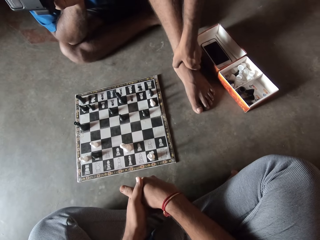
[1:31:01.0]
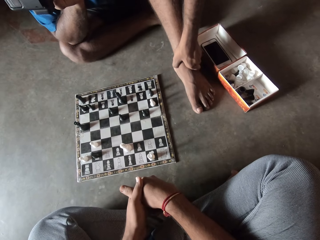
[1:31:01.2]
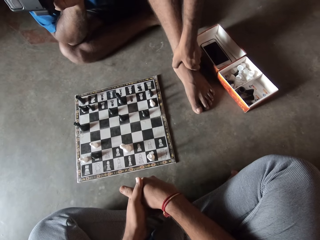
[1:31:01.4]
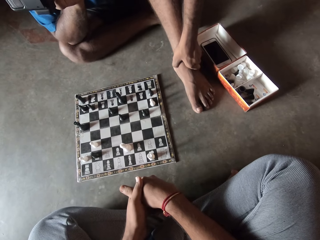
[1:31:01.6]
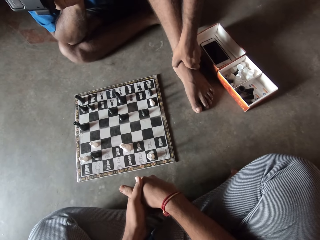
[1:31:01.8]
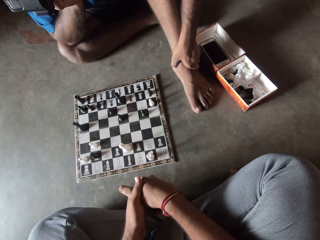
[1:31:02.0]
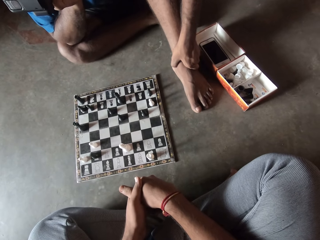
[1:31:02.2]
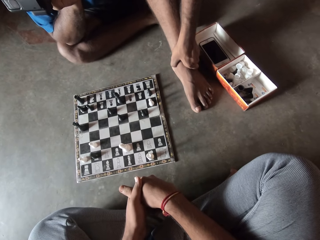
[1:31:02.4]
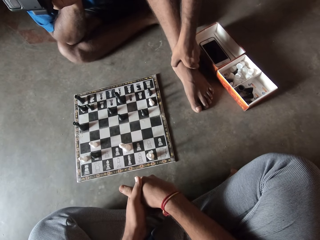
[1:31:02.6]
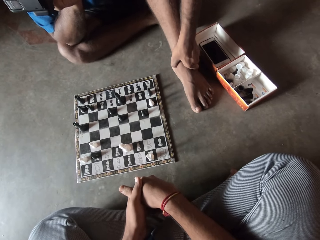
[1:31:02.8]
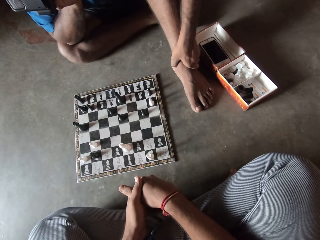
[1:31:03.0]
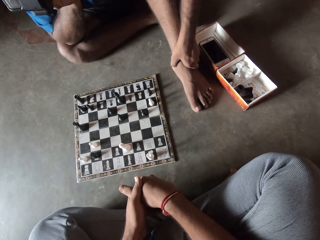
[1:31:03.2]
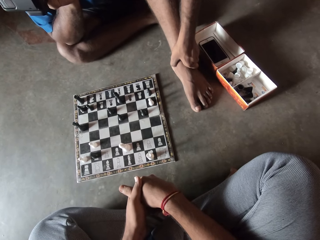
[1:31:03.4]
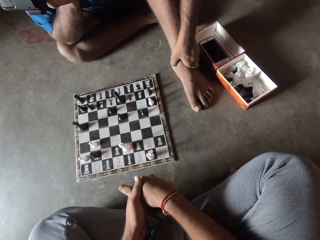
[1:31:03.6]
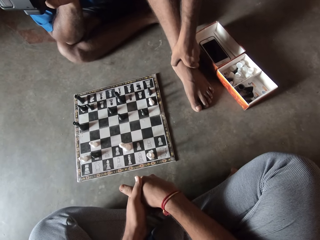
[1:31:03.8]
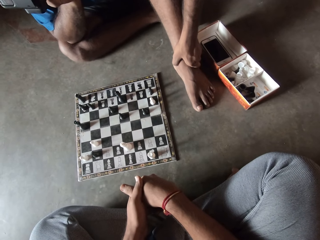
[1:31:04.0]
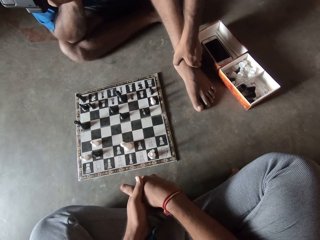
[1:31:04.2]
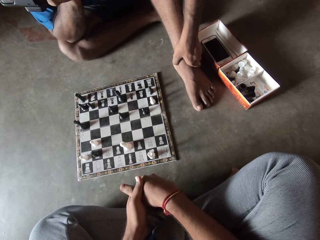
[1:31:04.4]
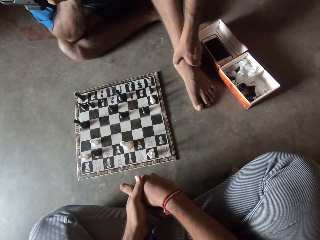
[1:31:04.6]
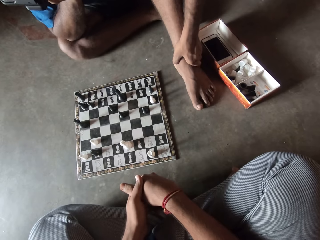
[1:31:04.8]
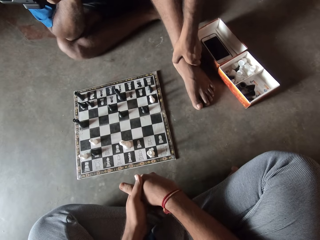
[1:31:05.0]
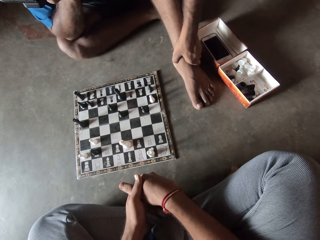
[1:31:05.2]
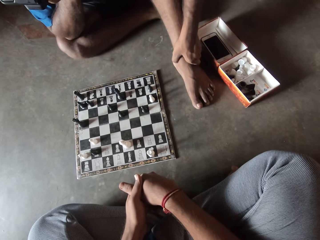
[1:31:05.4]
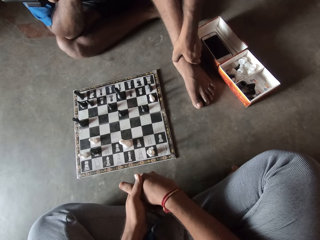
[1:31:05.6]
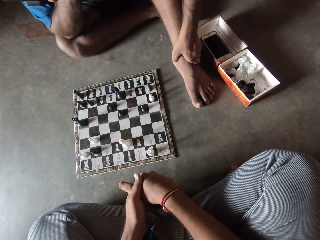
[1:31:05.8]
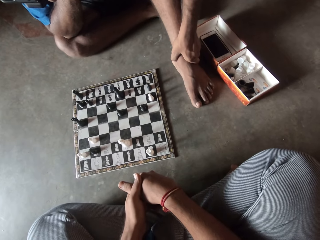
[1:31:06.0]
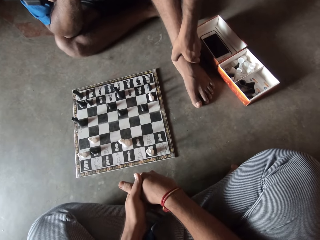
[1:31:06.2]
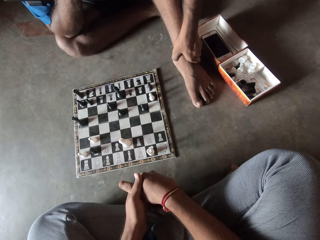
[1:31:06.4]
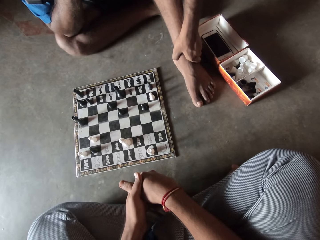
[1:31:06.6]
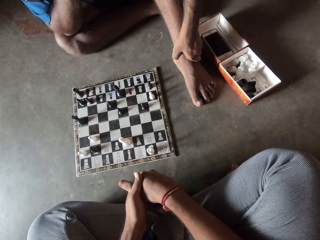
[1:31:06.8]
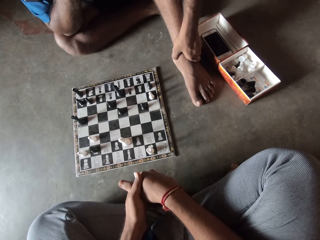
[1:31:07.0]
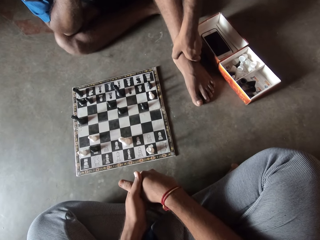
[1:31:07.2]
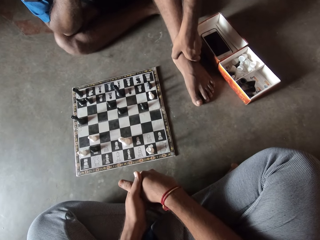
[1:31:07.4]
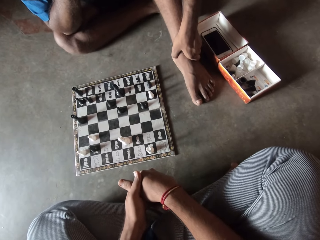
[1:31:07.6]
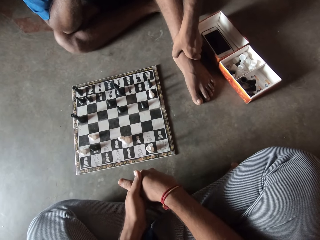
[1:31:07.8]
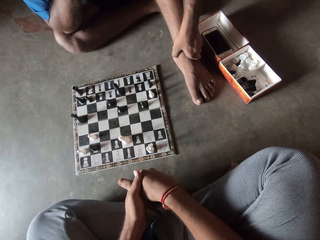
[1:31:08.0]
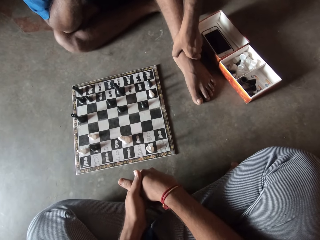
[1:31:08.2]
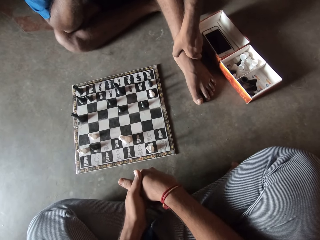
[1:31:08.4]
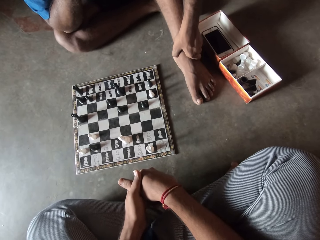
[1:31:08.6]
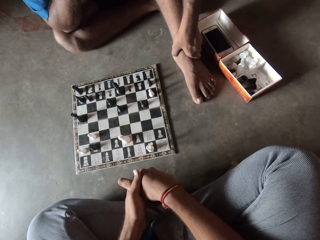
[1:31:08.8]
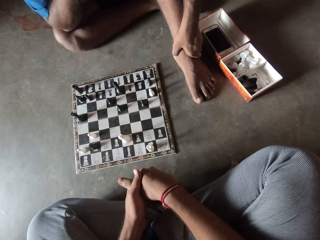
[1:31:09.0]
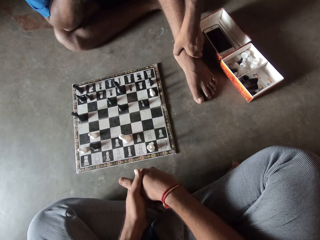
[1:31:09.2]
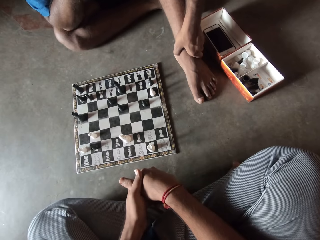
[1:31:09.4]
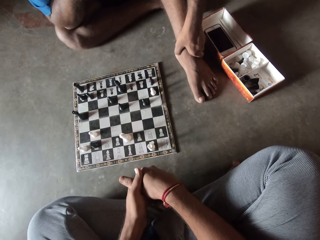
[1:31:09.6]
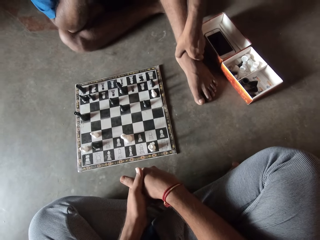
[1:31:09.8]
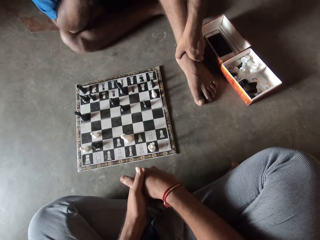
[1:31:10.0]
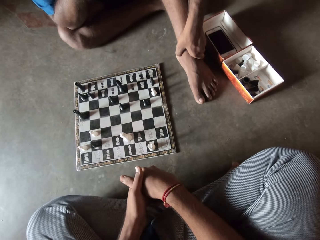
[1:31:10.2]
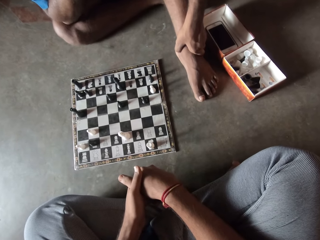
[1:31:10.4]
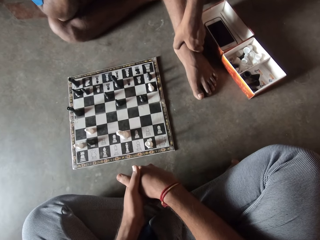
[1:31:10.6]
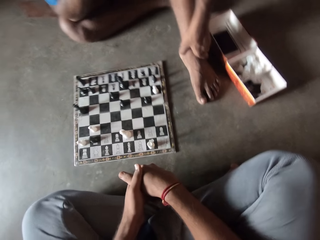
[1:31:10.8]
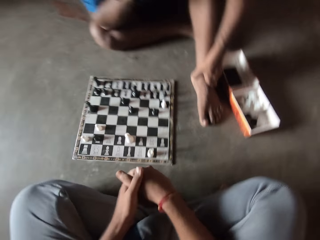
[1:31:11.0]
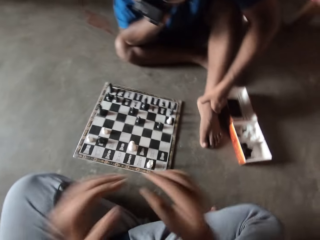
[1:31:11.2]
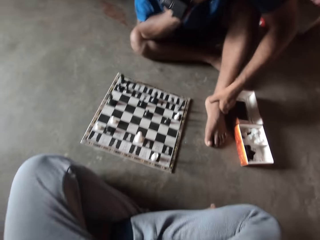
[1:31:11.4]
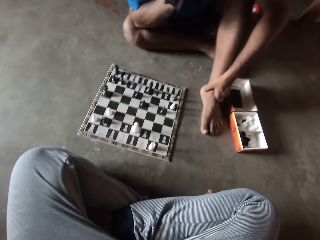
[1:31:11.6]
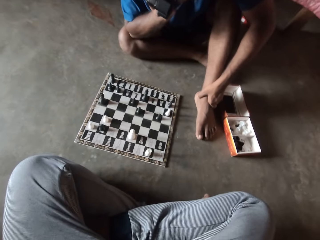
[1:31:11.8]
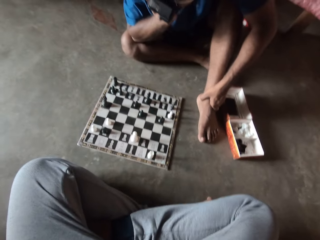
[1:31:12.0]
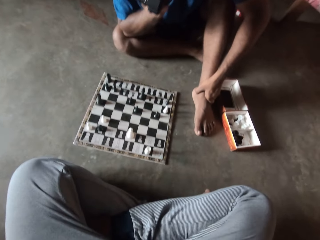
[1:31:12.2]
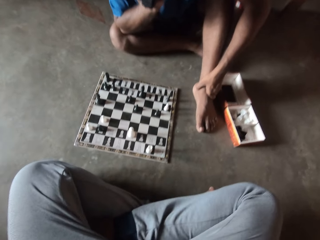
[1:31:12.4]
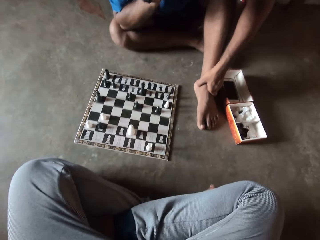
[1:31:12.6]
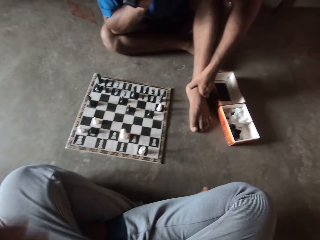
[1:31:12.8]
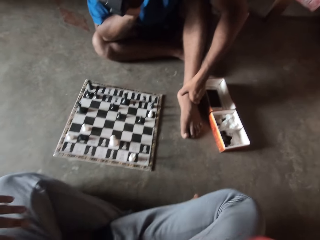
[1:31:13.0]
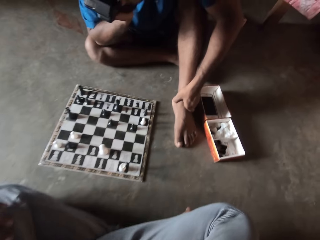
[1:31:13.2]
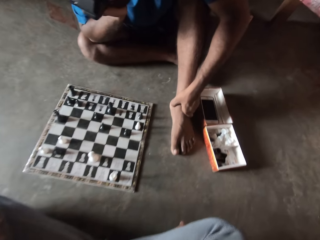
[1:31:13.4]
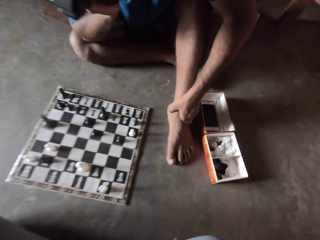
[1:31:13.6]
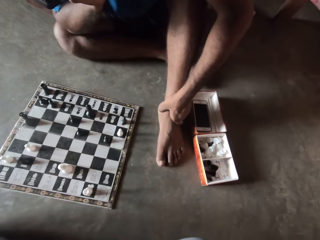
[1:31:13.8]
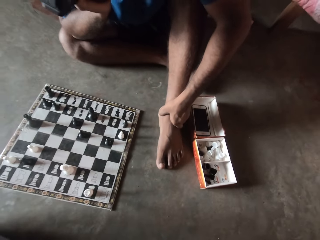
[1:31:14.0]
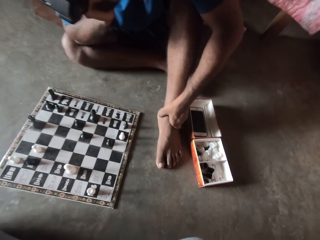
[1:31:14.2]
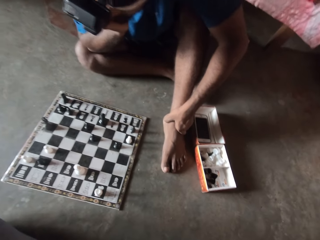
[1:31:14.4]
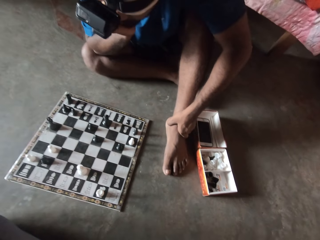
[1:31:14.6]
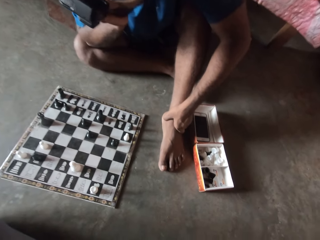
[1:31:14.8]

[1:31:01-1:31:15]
The camera wearer lifts his hands.

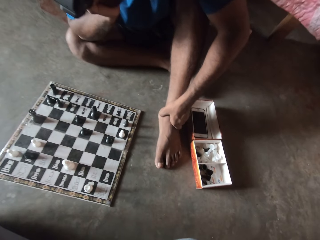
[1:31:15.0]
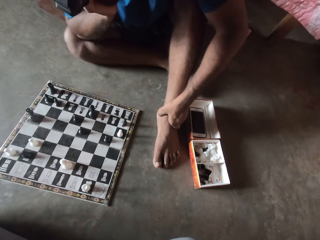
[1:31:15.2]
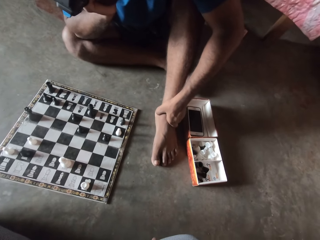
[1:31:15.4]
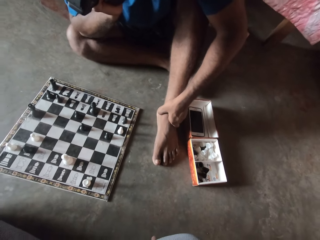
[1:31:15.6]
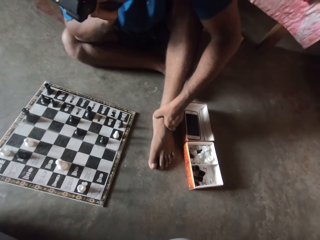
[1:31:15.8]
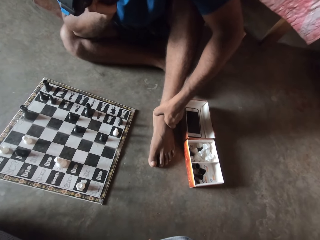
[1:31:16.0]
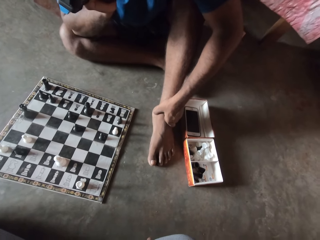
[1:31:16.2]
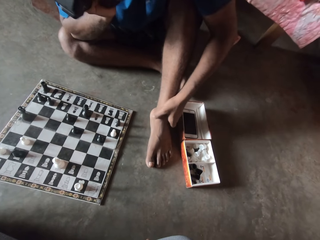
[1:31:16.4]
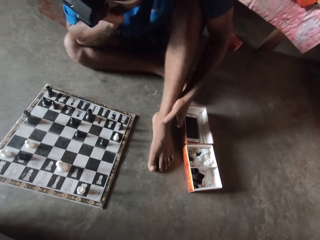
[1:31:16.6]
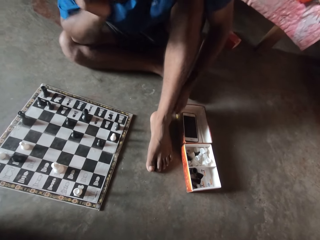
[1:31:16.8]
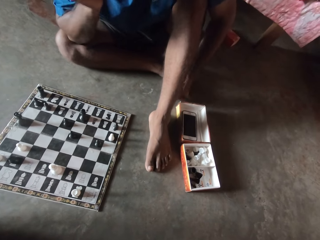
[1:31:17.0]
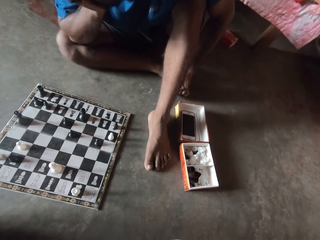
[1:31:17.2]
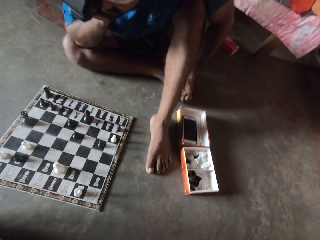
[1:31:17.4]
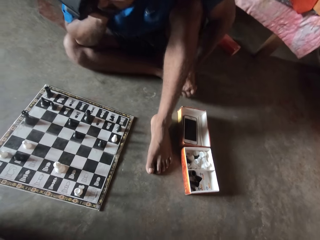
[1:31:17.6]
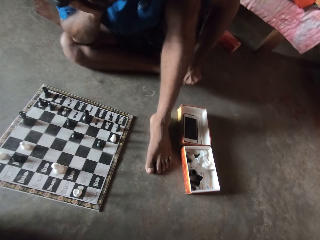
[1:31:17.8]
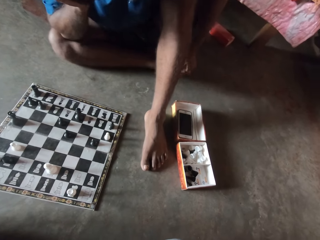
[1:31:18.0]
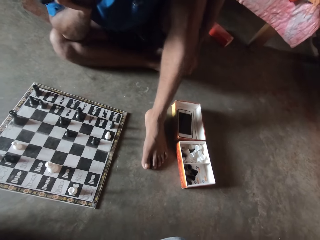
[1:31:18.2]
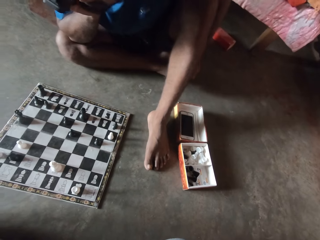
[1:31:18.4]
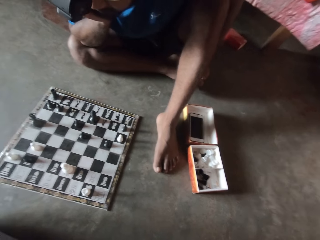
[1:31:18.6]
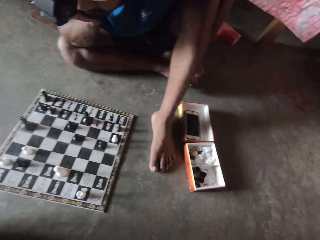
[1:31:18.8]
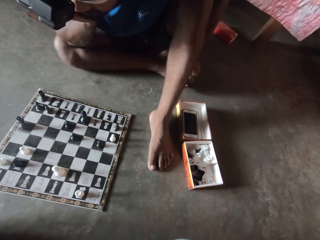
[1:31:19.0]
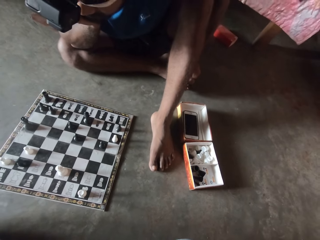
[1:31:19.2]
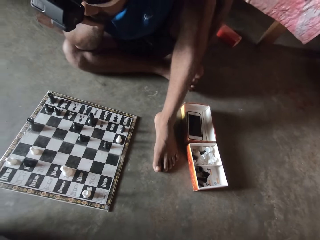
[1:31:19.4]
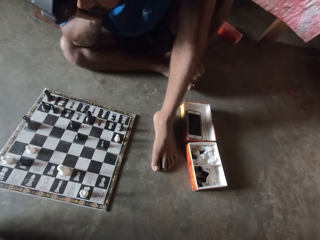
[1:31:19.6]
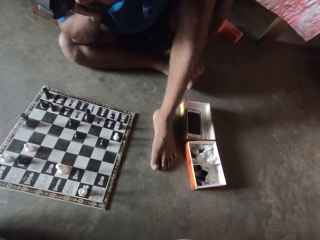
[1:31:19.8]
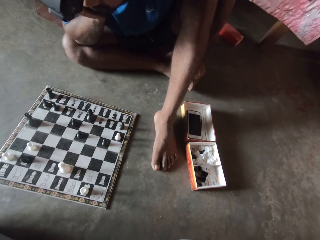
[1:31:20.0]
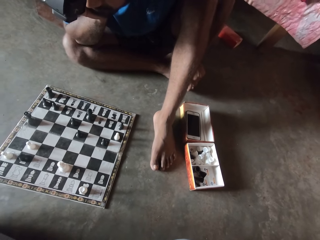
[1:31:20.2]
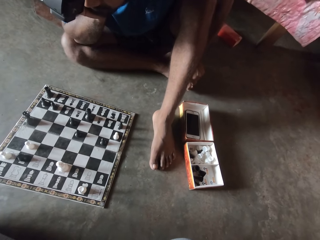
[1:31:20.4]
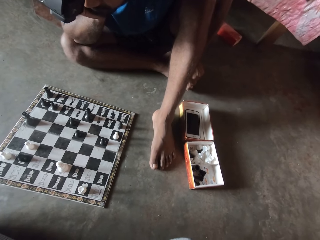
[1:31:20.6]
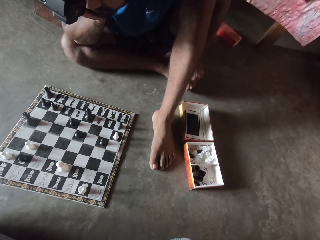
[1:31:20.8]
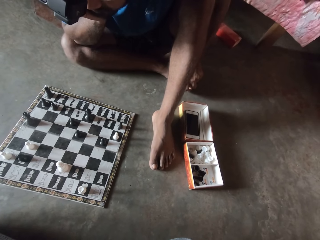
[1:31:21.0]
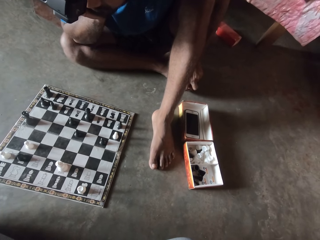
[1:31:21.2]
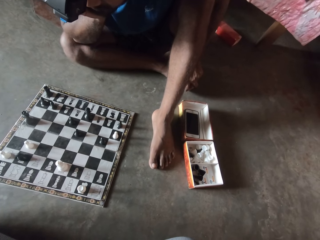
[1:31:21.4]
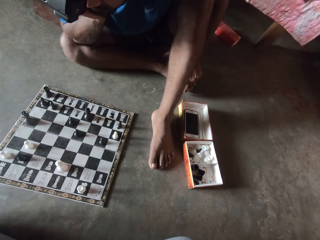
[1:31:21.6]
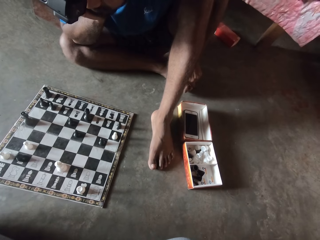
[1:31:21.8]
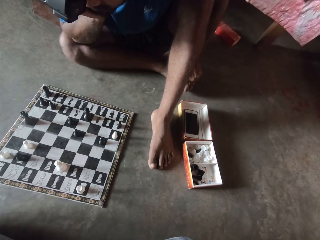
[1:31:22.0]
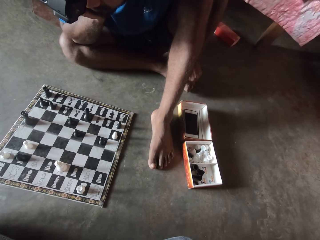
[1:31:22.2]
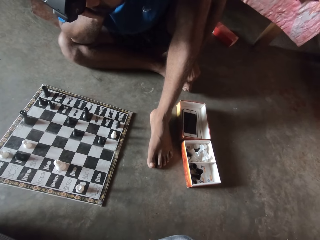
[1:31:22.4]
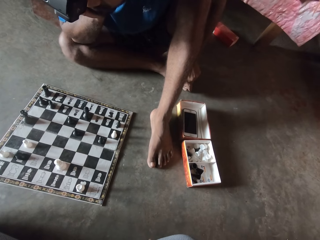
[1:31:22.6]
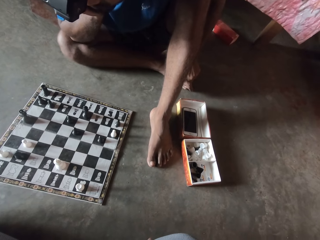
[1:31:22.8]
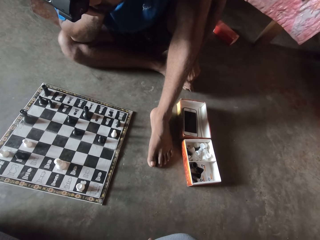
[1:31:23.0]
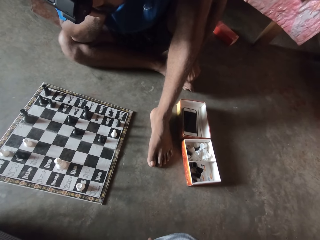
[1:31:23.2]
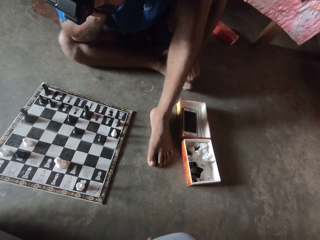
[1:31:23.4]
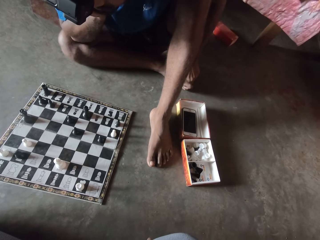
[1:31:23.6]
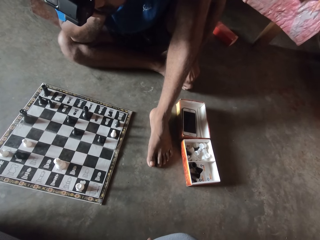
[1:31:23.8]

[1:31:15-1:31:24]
A man holds his toes.
